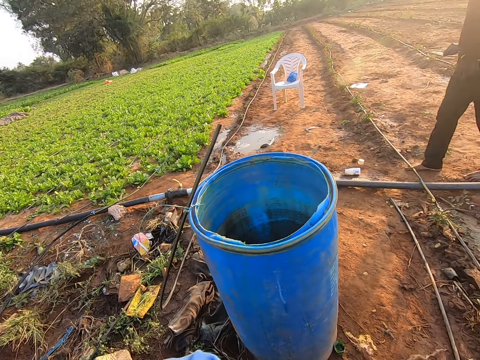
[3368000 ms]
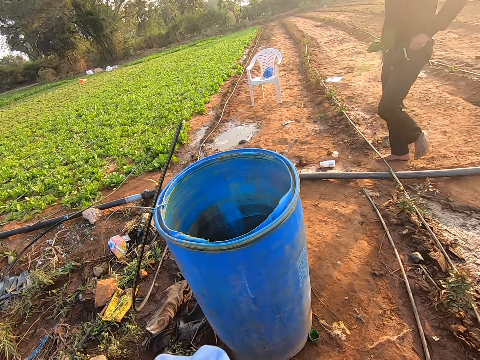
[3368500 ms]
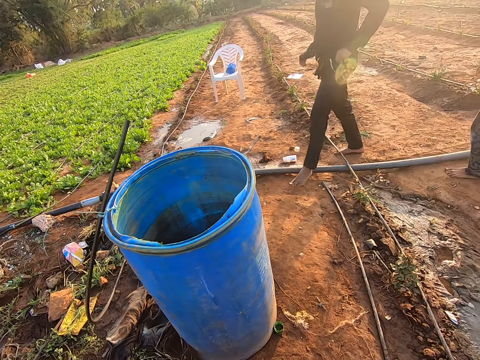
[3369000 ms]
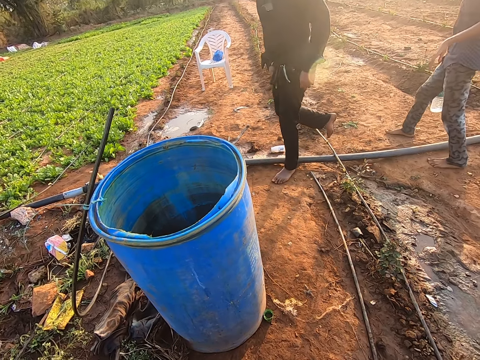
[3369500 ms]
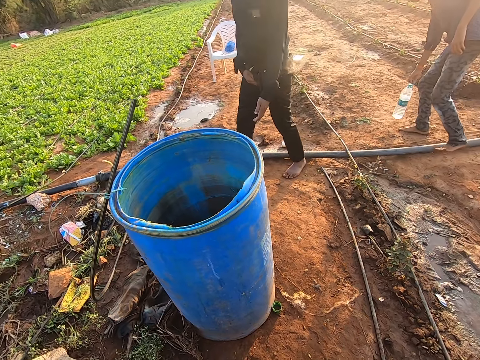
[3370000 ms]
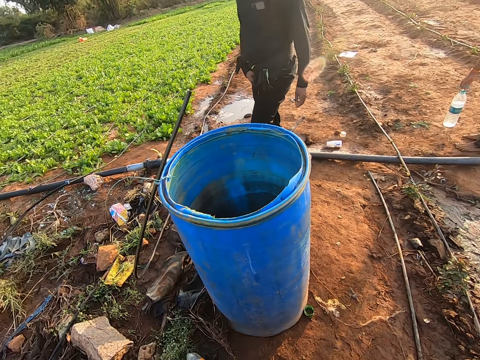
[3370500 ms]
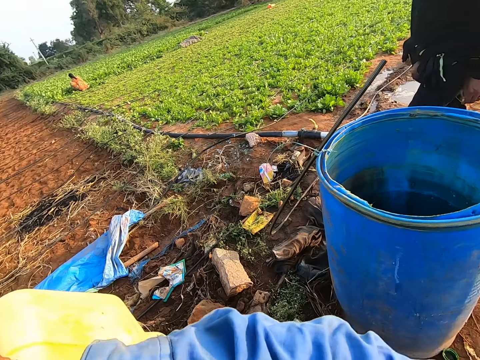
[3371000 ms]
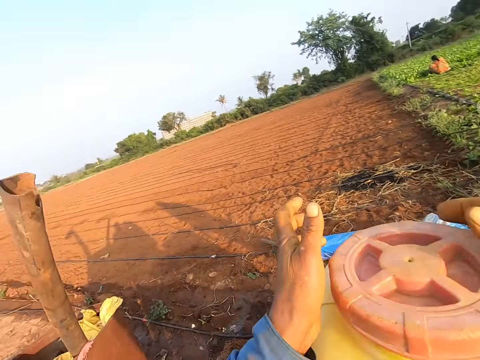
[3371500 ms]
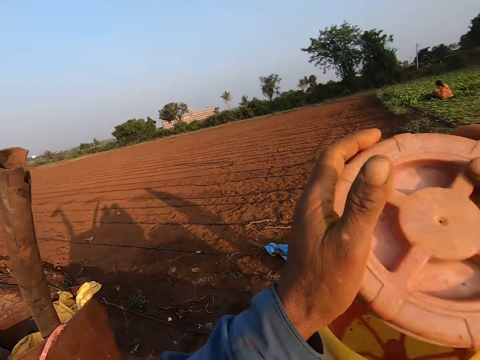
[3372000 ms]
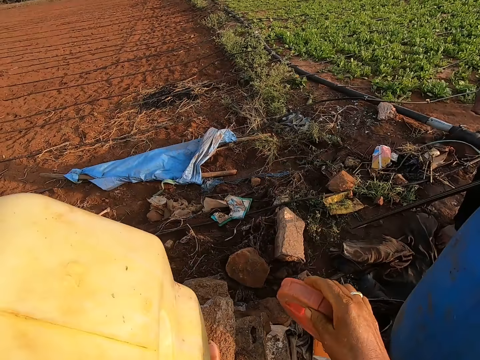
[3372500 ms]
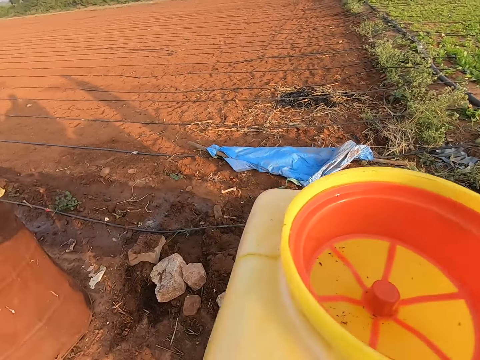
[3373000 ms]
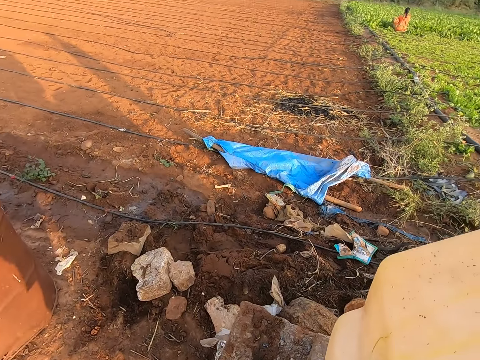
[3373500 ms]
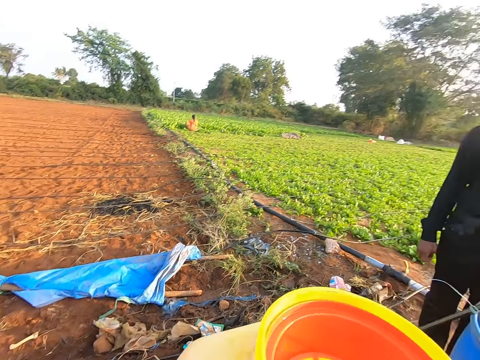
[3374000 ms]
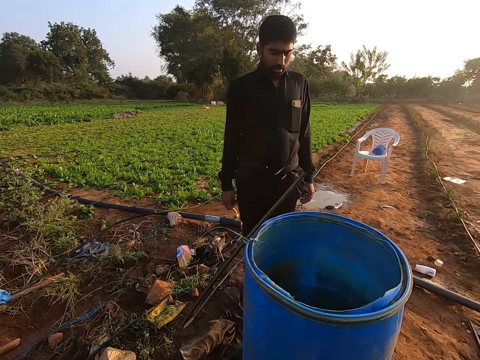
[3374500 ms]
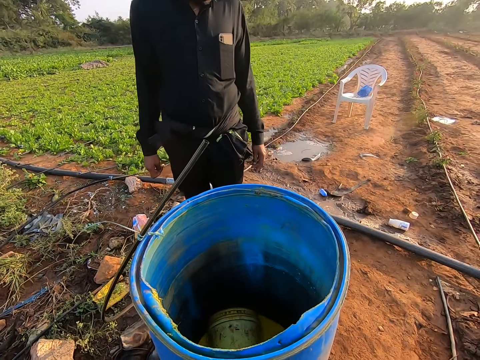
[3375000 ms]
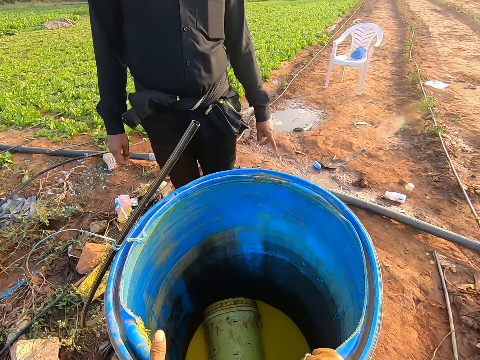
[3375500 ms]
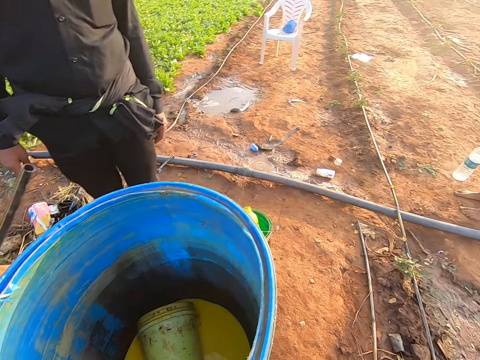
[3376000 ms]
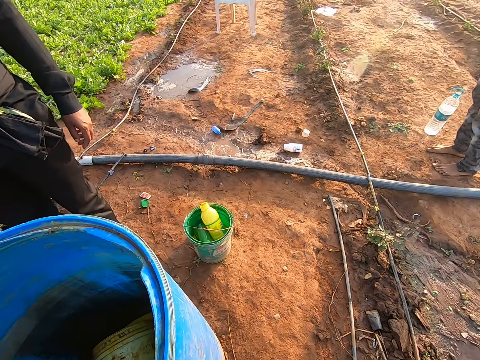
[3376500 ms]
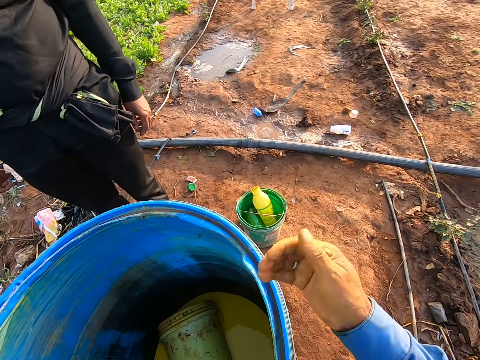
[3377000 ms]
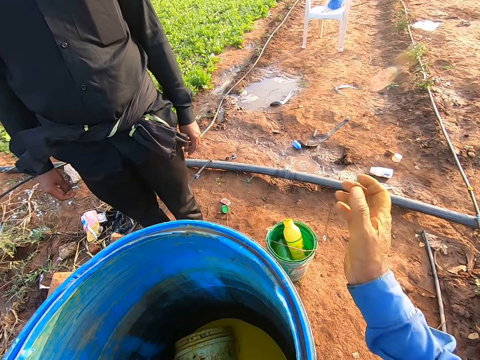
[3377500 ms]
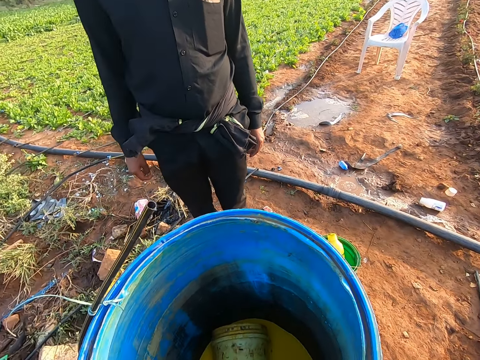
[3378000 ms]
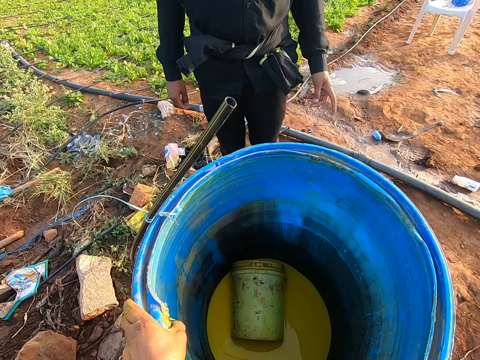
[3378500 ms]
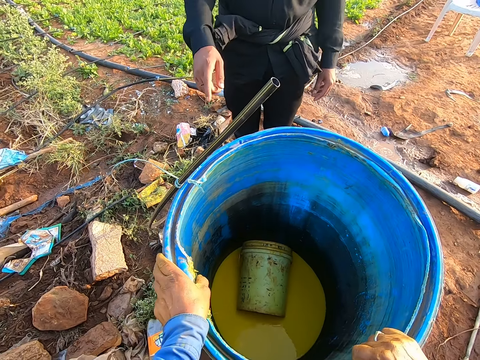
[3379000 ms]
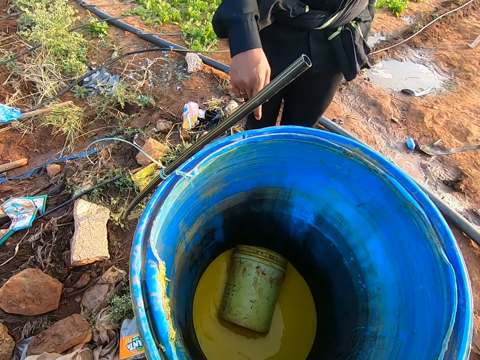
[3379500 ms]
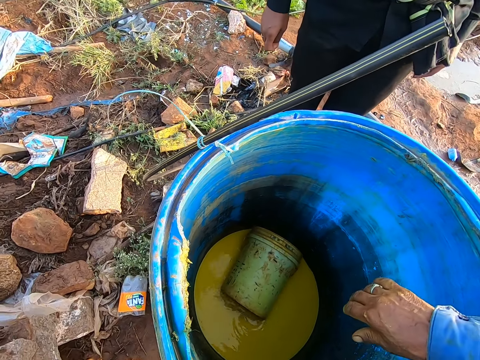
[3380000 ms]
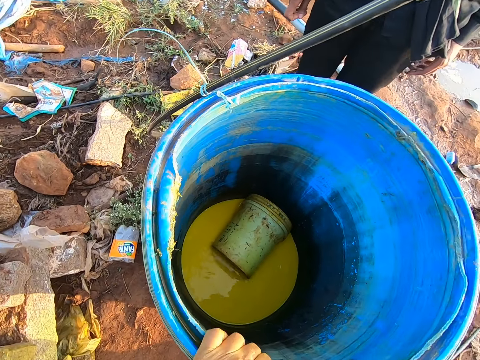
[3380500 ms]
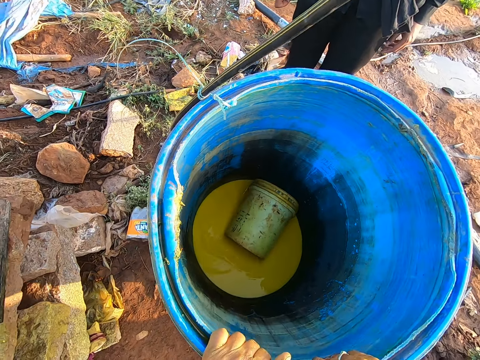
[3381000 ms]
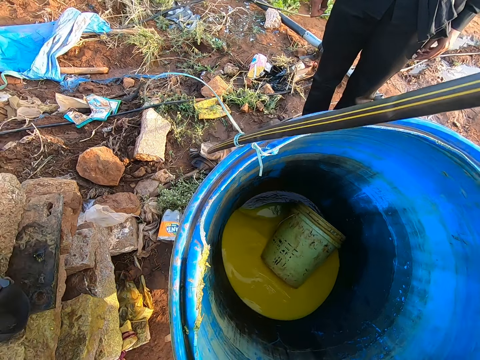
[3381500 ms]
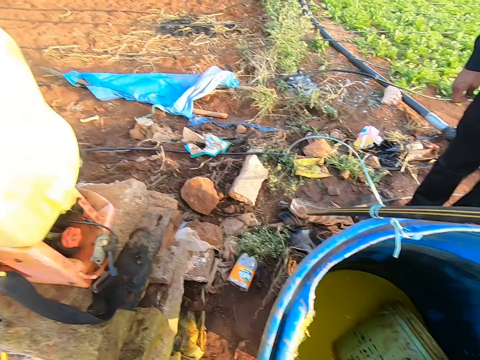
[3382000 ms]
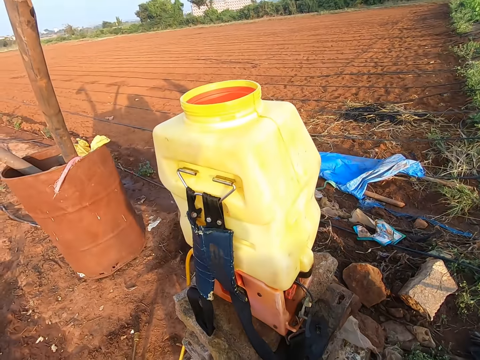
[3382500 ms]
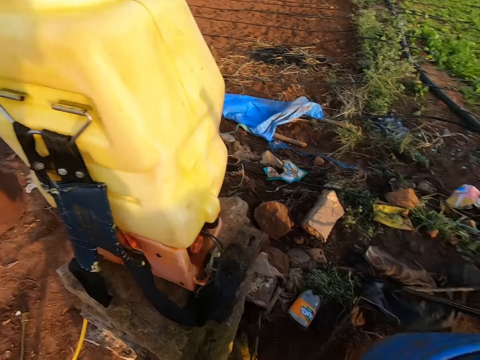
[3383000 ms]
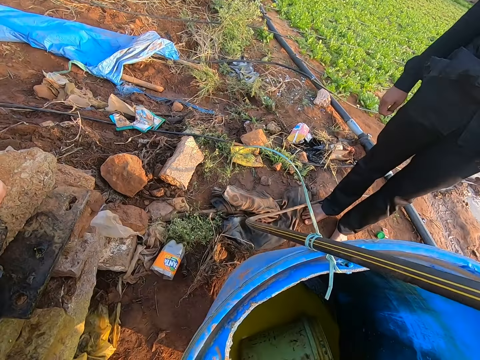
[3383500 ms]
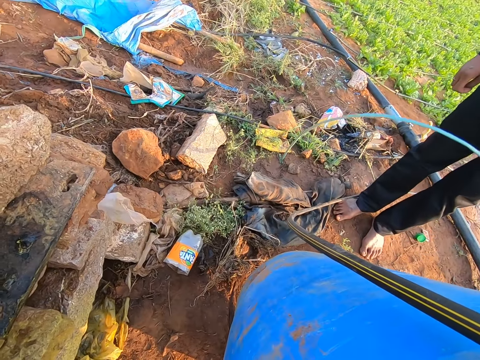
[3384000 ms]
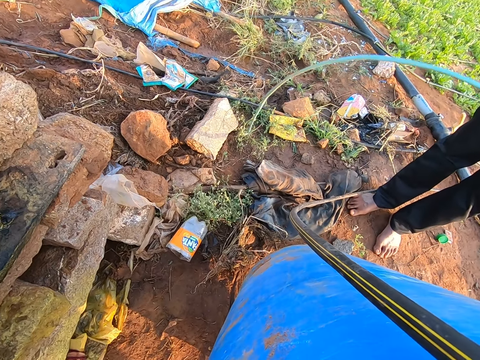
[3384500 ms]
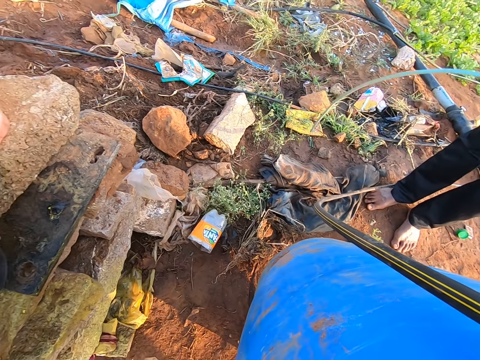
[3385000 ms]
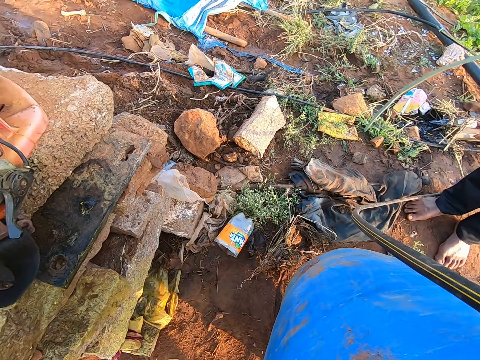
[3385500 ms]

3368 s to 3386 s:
A man adjusts his trousers with his hands. Another man walks around. The first man walks around and puts a bottle on the ground. The camera wearer drops the lid on the ground with his right hand. The other man looks around. The camera wearer looks around. The other man looks around. The camera wearer walks around. He grabs the barrel with his right hand. The other man uses gestures. The camera wearer grabs the barrel with his left hand and holds the tank. The first man looks around. The camera wearer uses gestures. The other man uses gestures. The camera wearer looks around and interacts with the other man. He tilts the barrel with his hands and turns the tank. He looks around. The other man looks around.

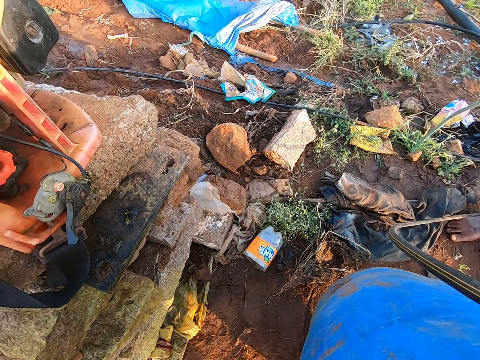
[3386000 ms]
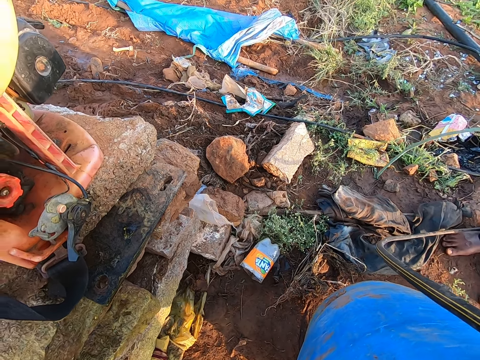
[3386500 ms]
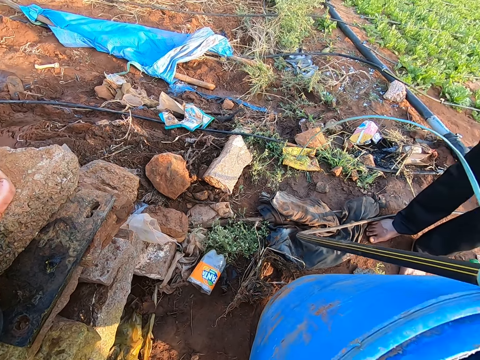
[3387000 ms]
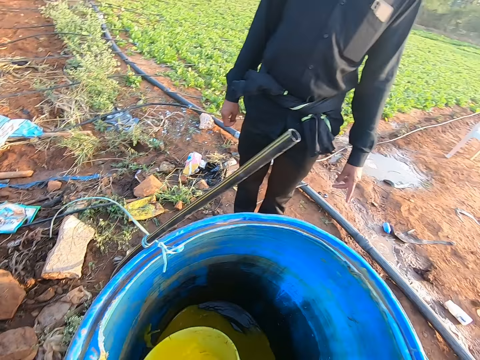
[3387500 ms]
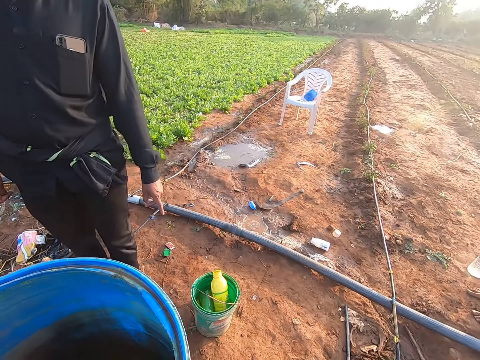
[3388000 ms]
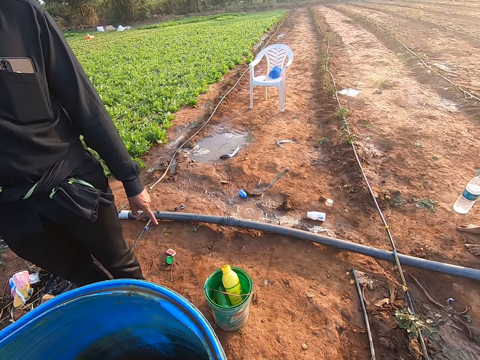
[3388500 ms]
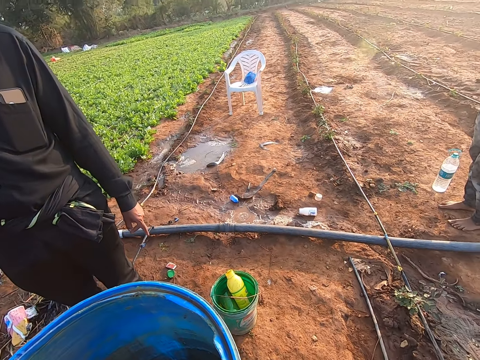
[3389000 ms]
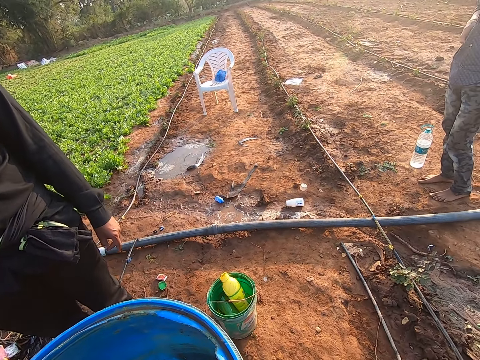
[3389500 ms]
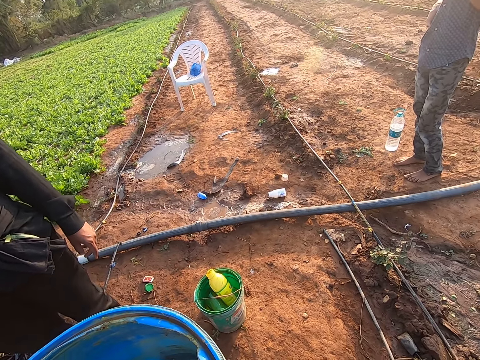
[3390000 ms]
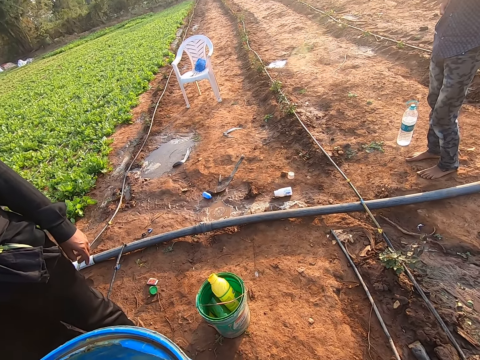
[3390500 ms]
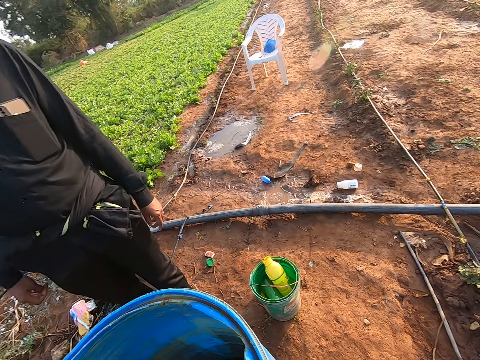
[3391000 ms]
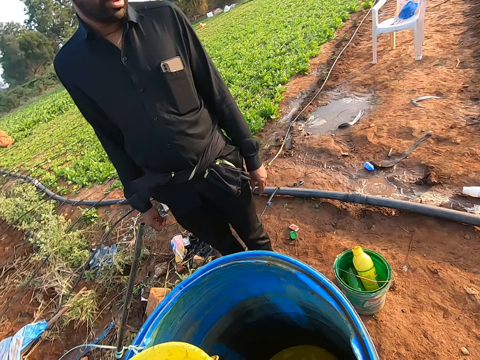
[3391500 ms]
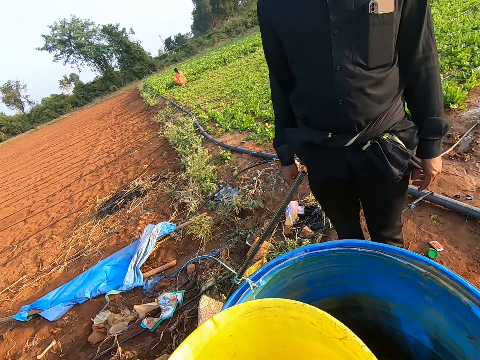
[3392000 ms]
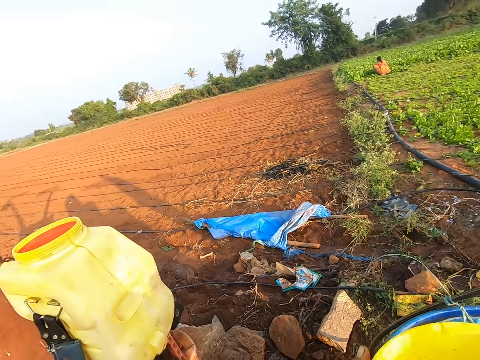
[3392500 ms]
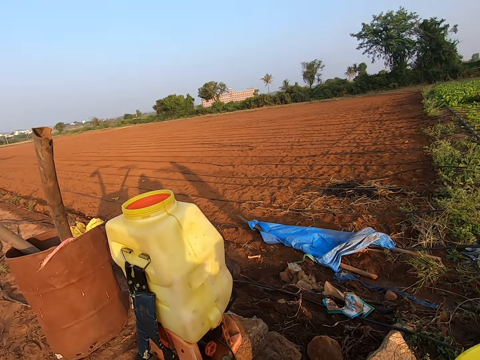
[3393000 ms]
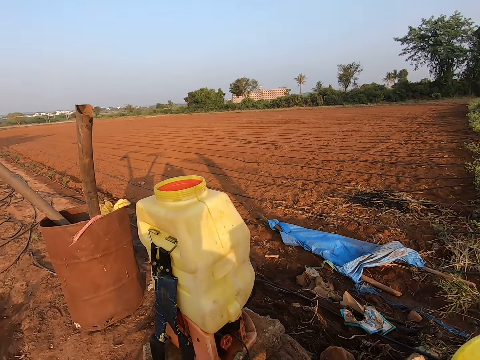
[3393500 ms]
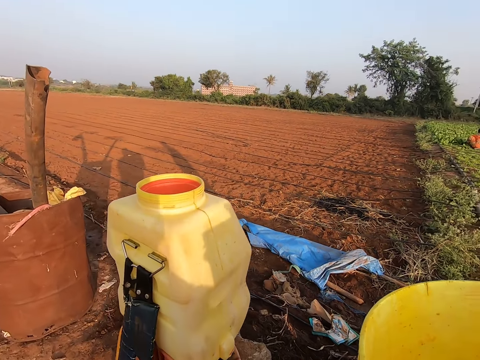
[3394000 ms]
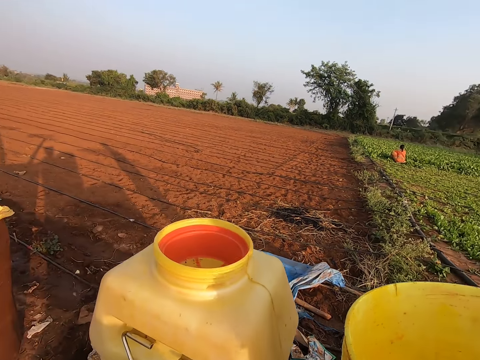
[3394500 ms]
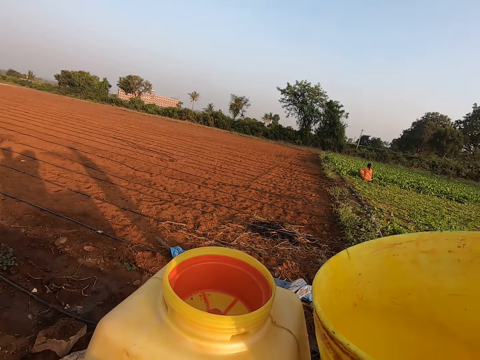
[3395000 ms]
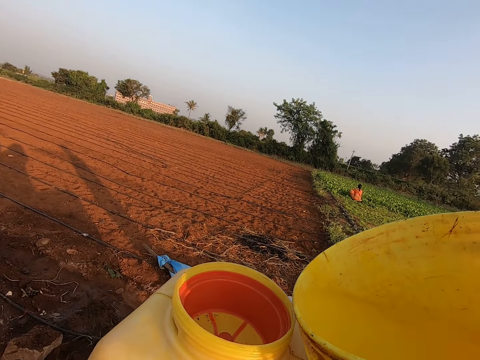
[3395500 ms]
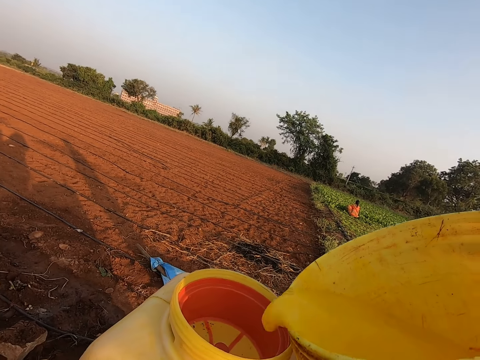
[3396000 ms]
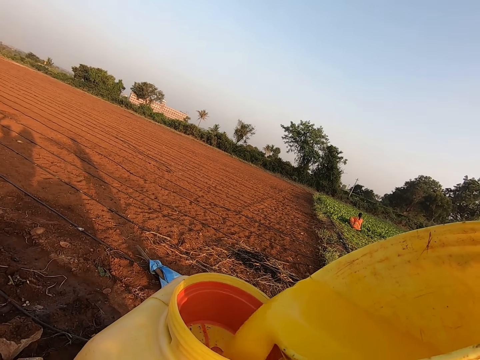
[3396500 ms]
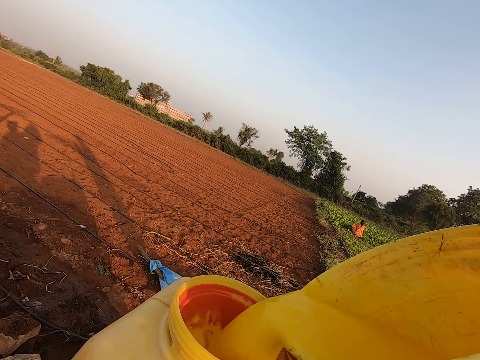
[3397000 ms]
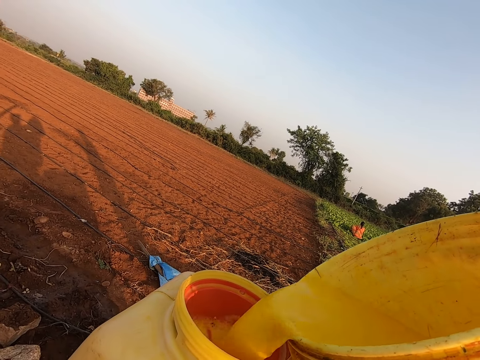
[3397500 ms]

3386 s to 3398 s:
The camera wearer pulls out a bucket of chemicals from the barrel with his right hand. A man uses gestures. Another man looks around. The camera wearer walks around. He pours chemicals into the fumigation tank with the bucket in his hands.
